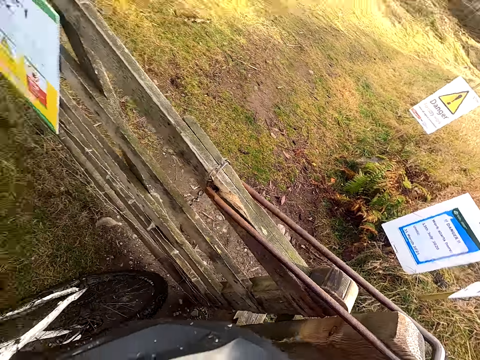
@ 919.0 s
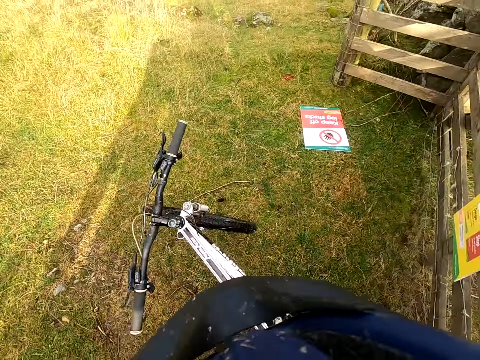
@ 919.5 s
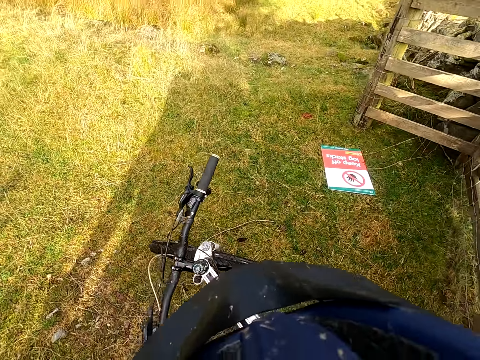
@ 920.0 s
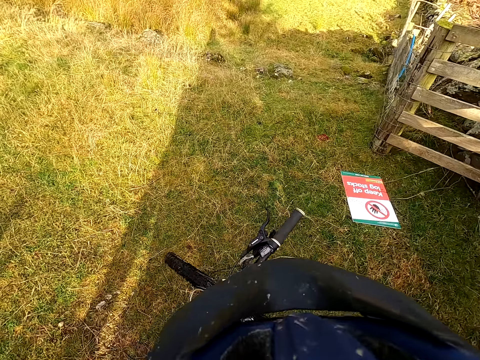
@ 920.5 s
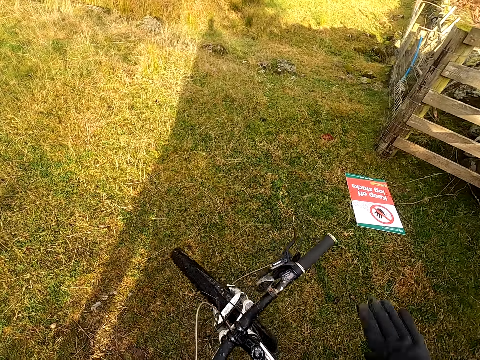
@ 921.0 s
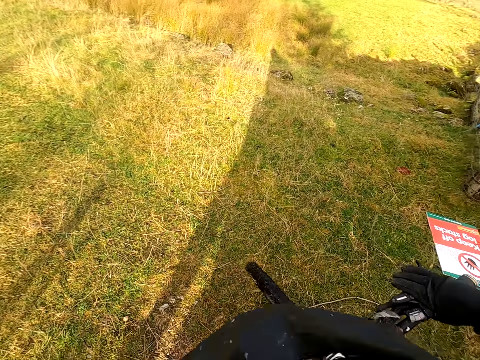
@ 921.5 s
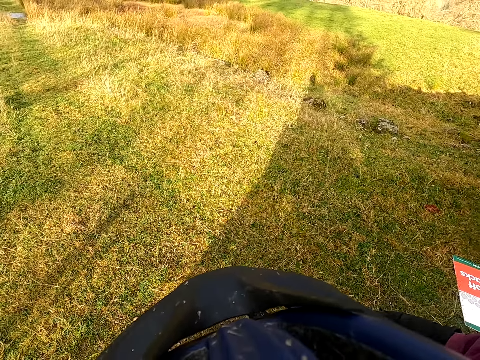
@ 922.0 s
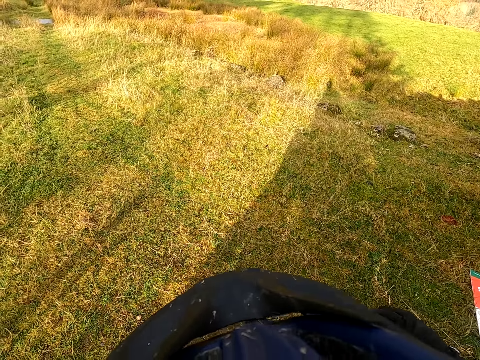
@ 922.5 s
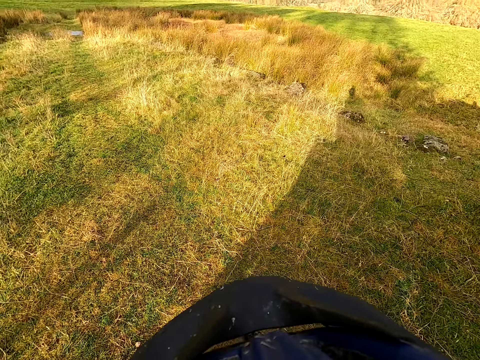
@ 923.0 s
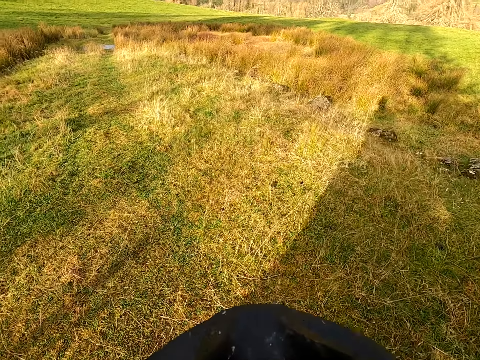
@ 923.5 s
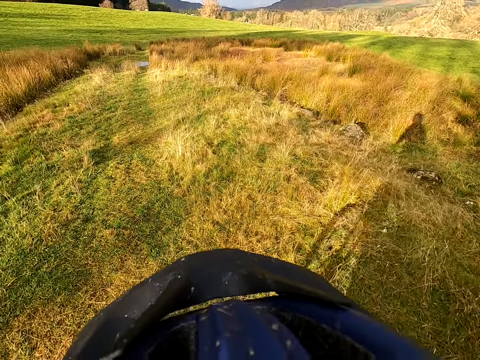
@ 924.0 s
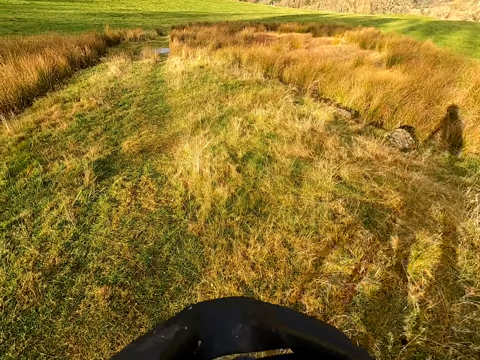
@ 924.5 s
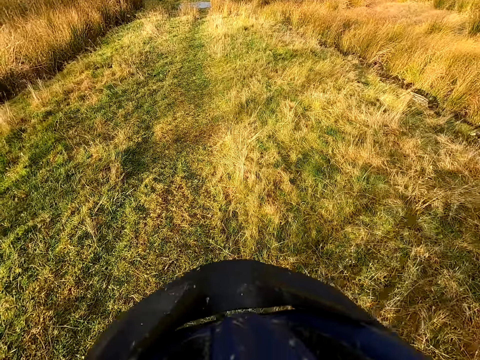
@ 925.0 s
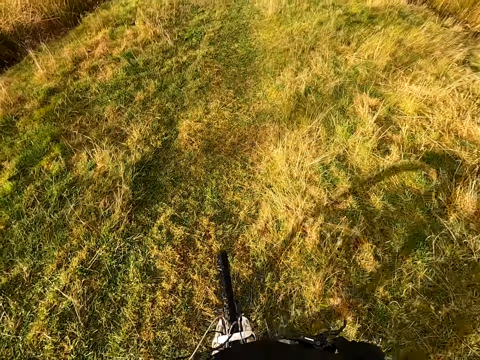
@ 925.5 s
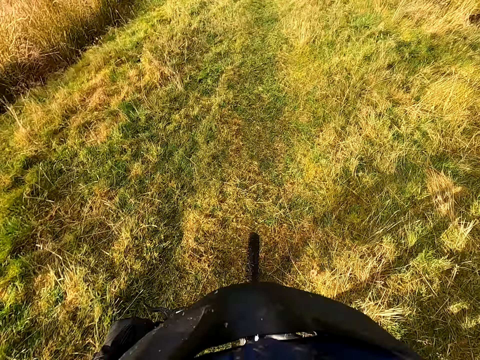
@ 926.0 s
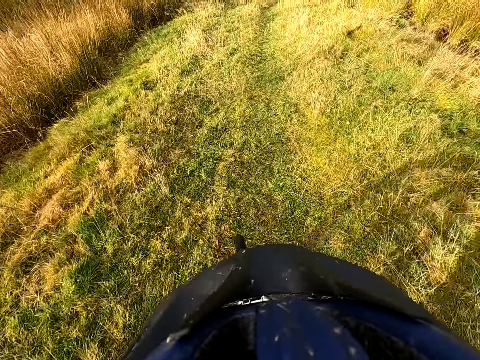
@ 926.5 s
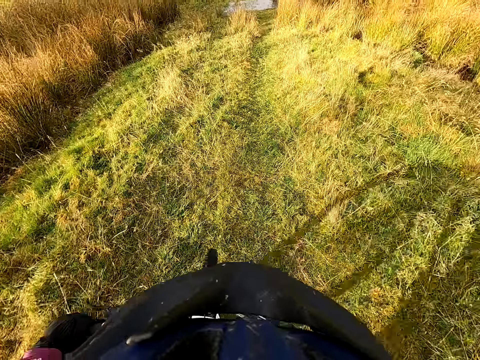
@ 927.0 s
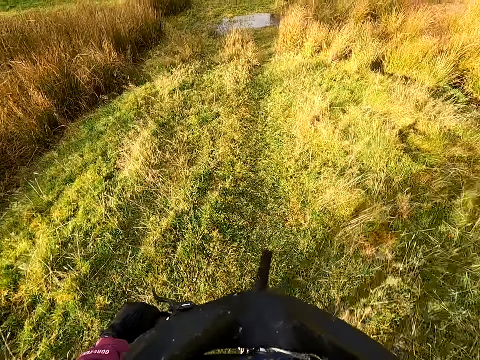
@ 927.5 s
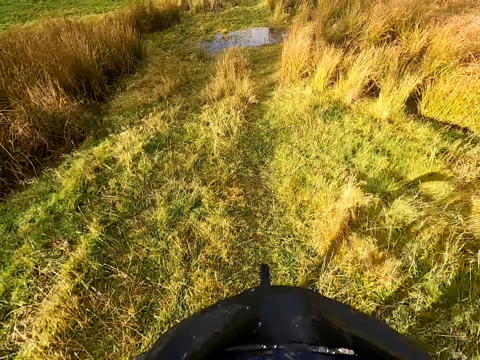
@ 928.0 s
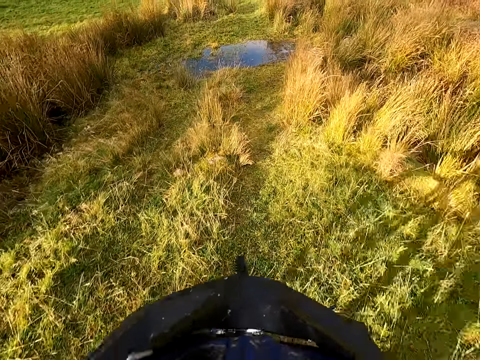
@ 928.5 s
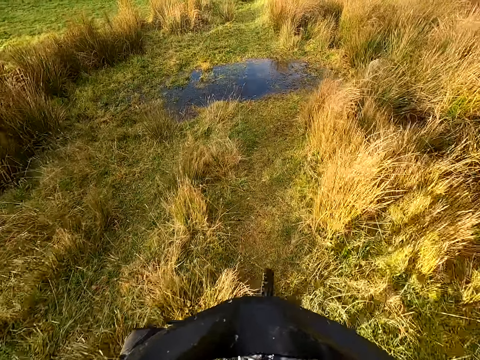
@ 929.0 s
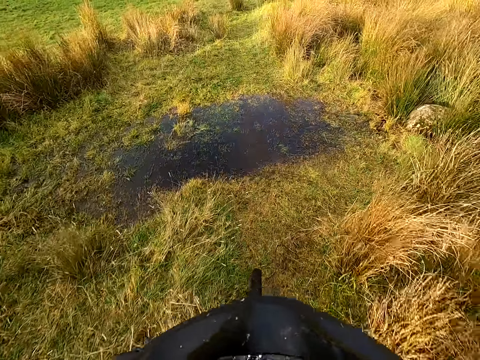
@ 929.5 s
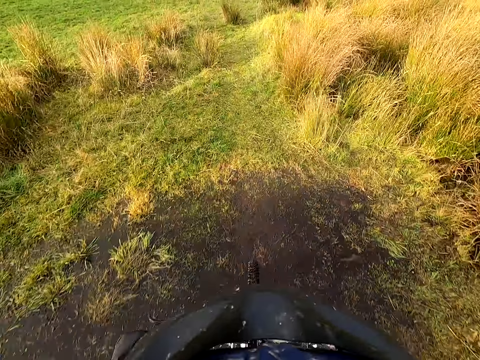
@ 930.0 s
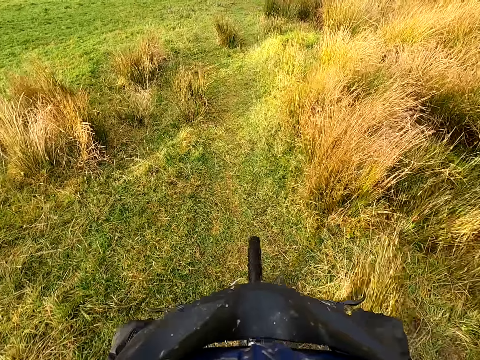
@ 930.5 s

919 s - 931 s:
The camera wearer places his right hand on the bicycle handle. He rides the bicycle along a path.

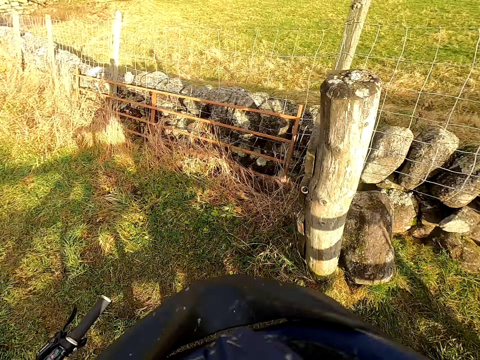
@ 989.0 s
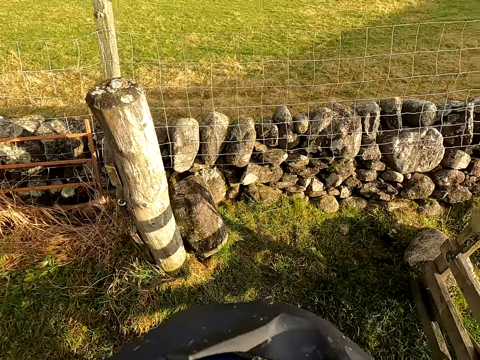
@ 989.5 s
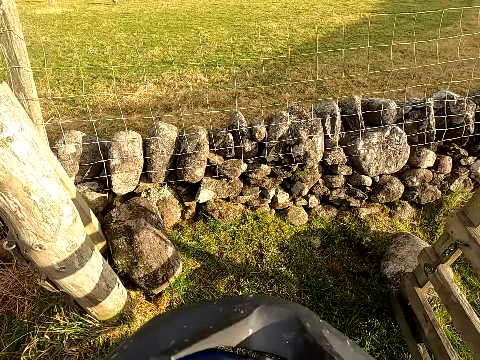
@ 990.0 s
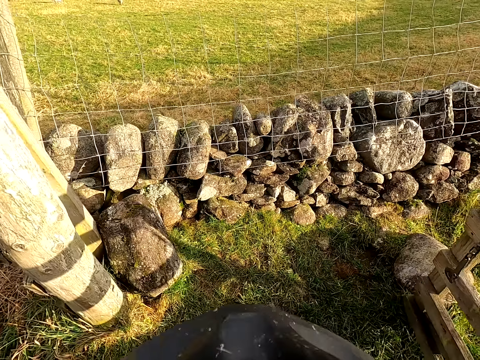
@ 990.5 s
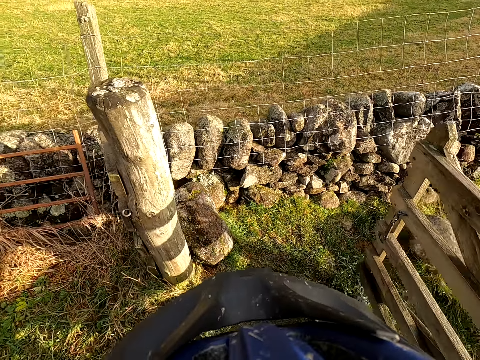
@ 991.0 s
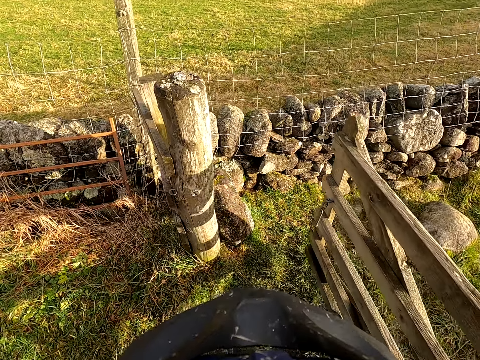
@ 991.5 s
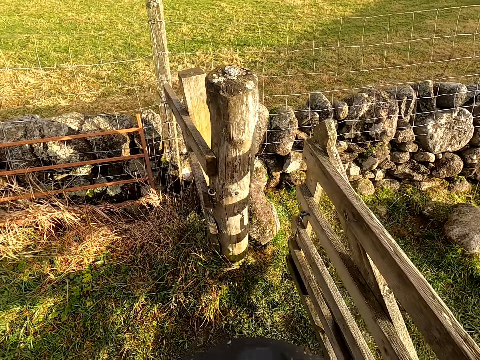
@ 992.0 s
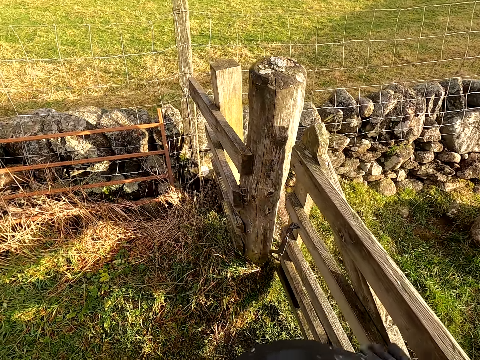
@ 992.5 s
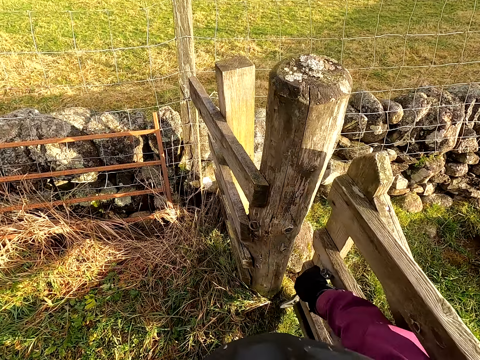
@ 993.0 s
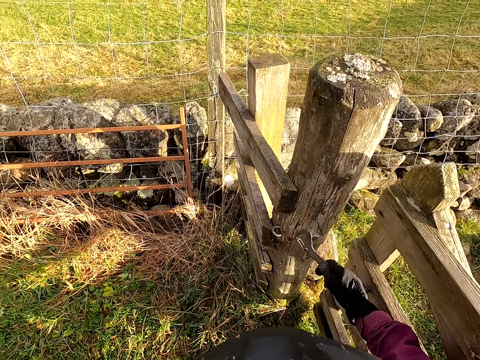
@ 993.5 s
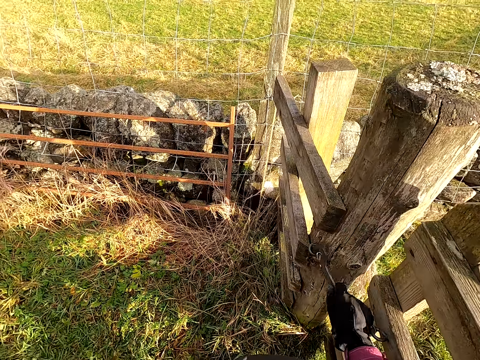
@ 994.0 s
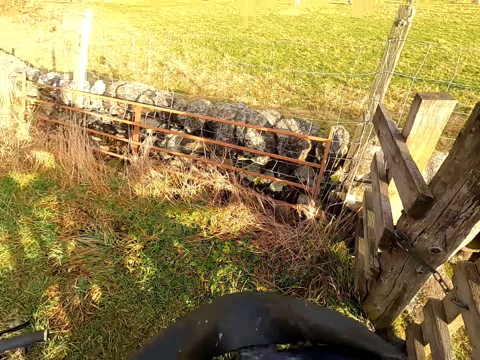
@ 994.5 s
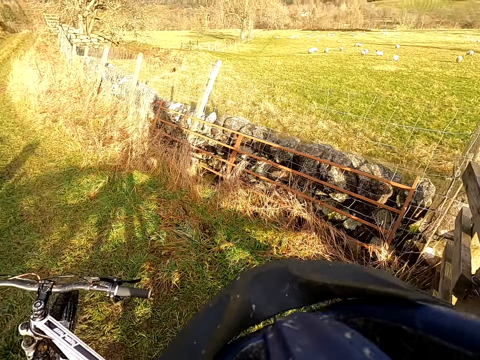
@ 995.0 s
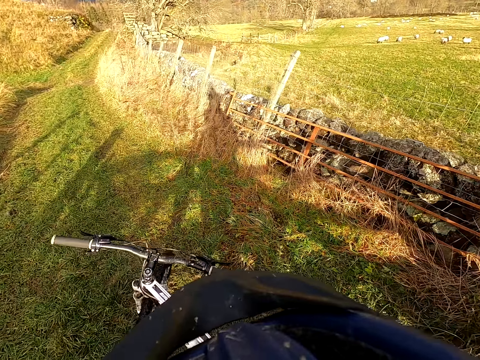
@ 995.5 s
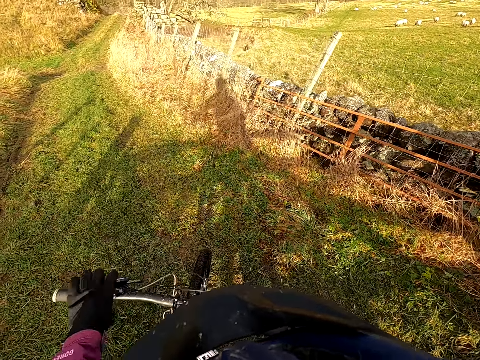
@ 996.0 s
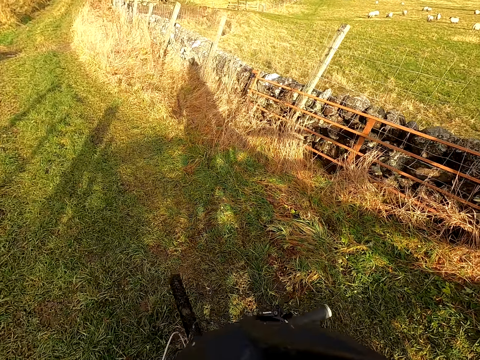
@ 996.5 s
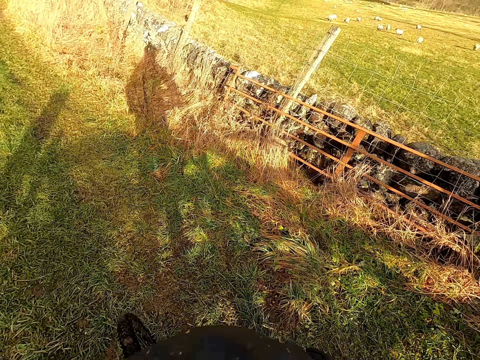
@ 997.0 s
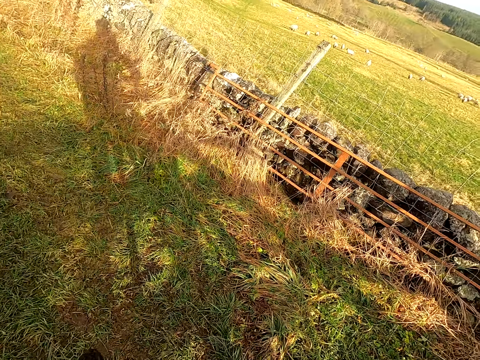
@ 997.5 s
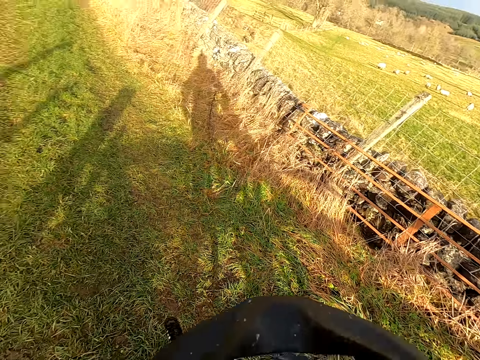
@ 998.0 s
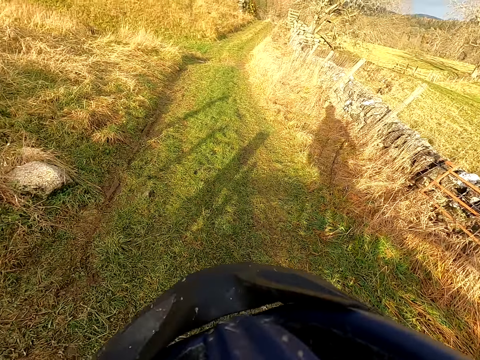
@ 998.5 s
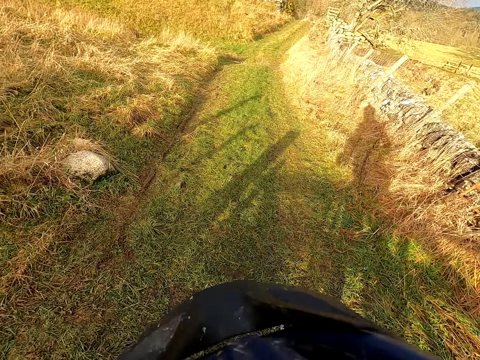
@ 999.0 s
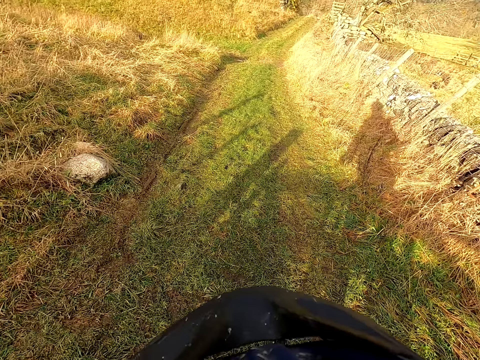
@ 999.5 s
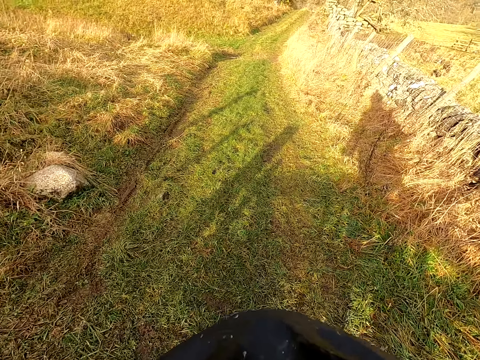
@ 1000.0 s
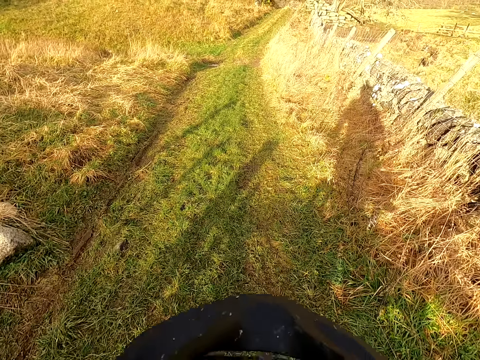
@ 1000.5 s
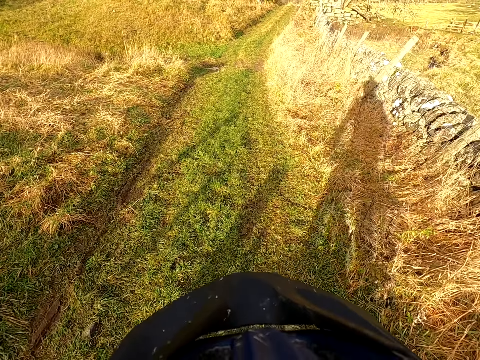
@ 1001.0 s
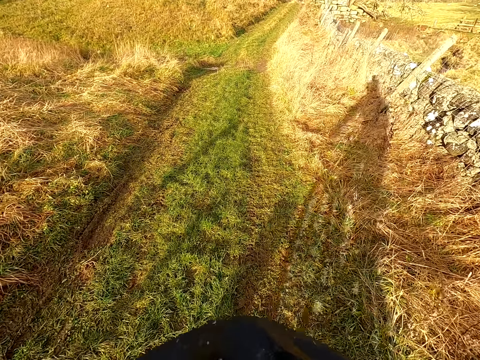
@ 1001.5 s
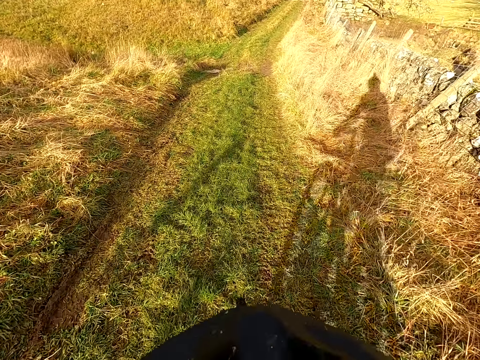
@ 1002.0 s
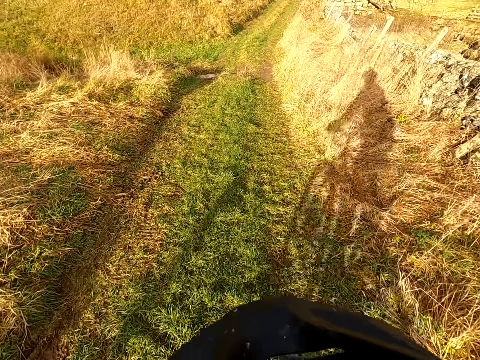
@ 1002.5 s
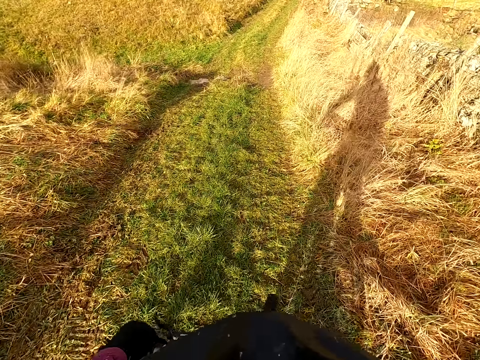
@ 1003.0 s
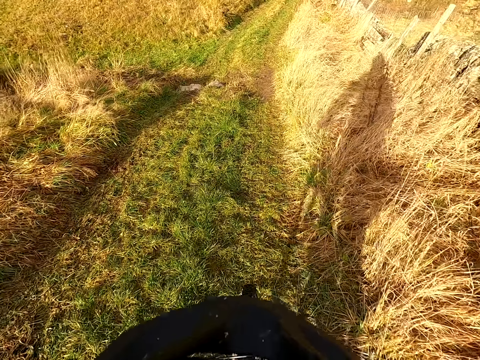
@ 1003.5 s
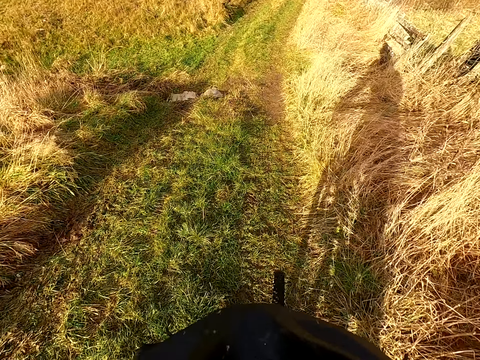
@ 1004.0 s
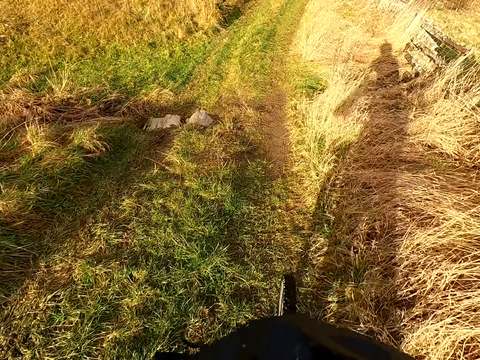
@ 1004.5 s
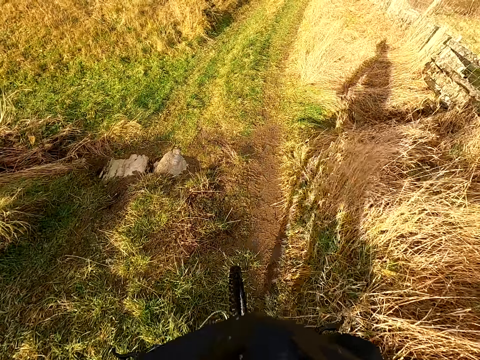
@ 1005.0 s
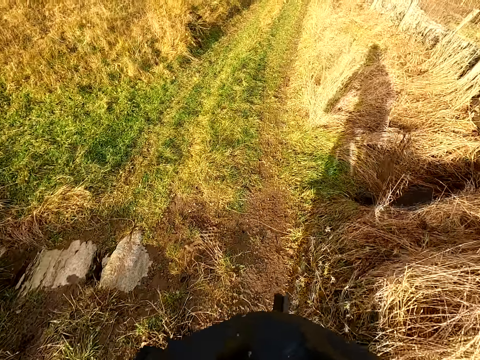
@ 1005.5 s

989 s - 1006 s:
The camera wearer closes the door with his left hand. He rides the bicycle along a path.
